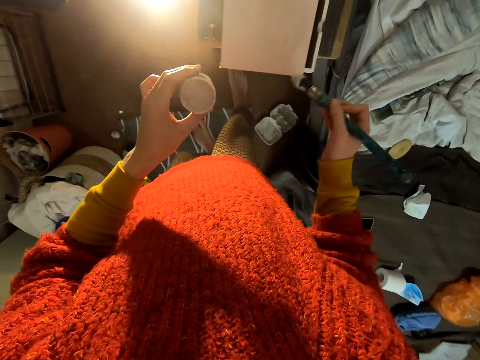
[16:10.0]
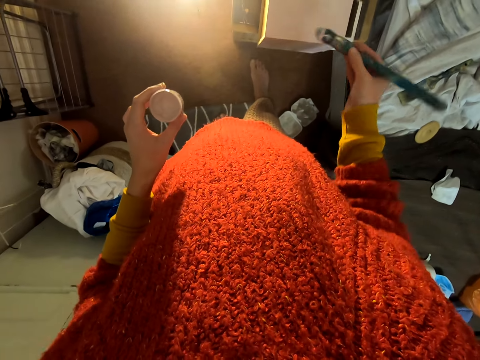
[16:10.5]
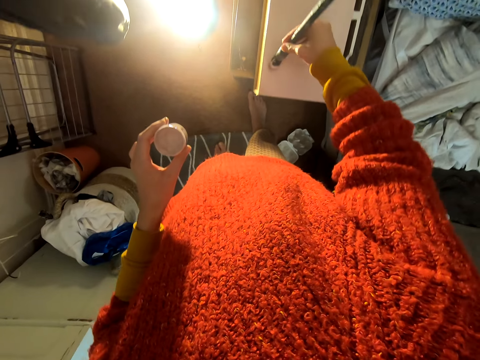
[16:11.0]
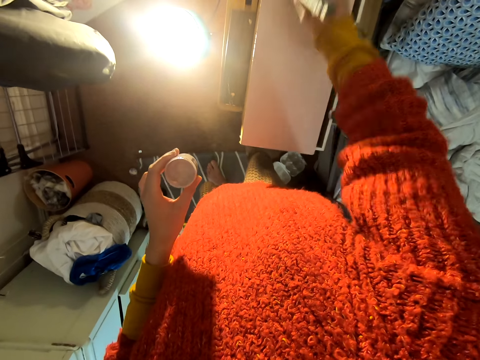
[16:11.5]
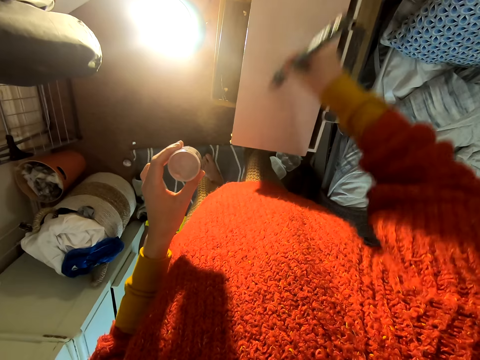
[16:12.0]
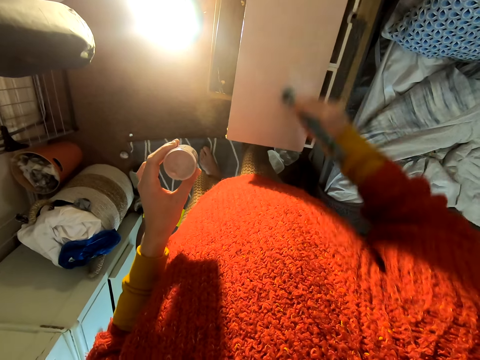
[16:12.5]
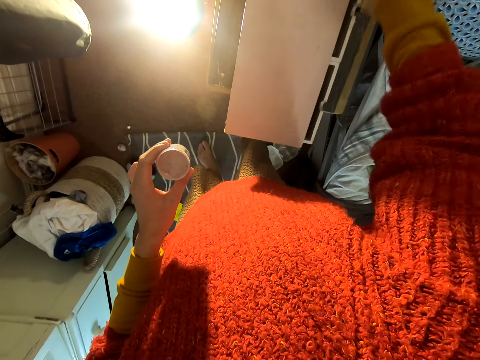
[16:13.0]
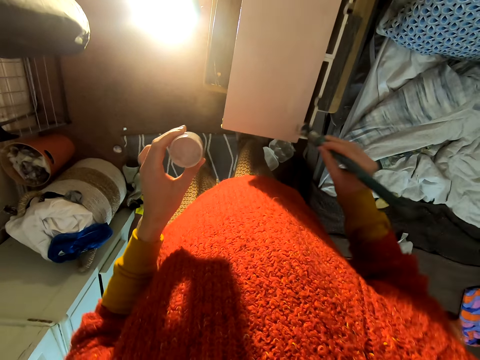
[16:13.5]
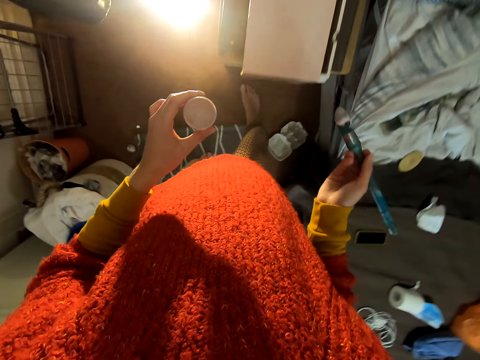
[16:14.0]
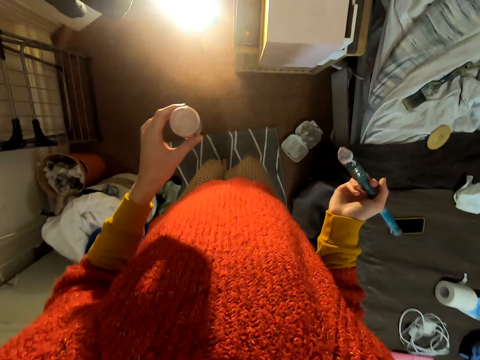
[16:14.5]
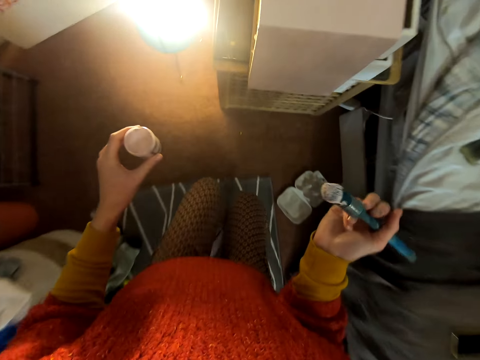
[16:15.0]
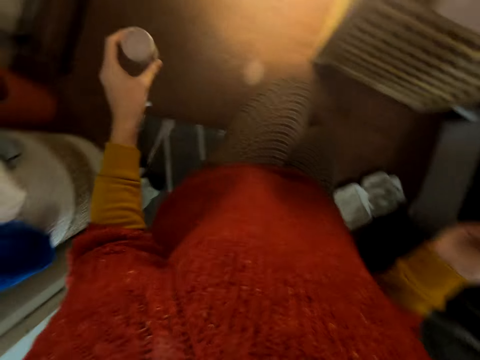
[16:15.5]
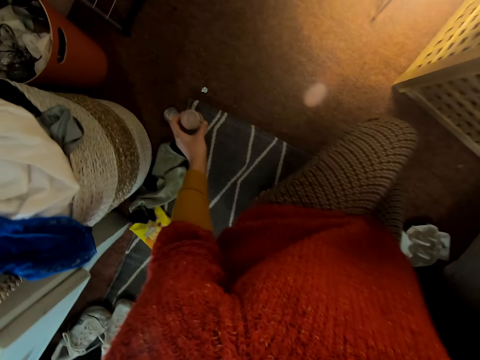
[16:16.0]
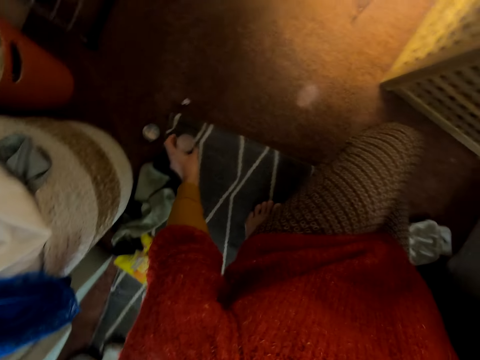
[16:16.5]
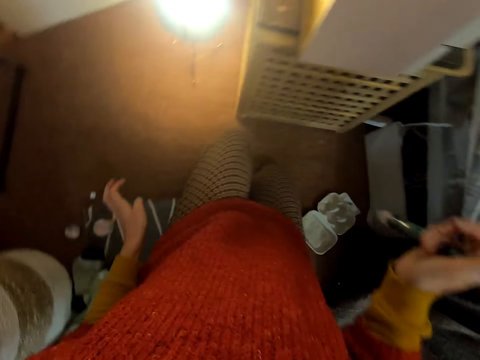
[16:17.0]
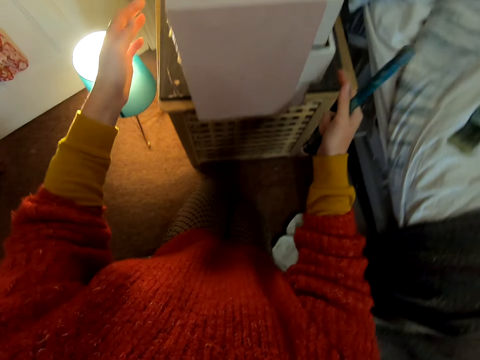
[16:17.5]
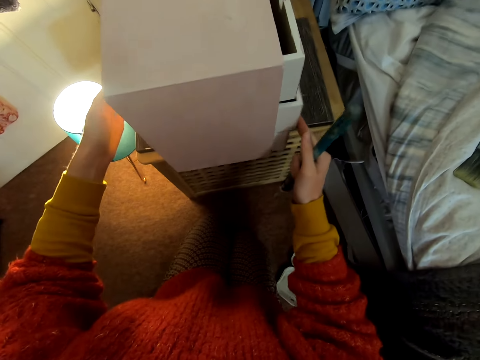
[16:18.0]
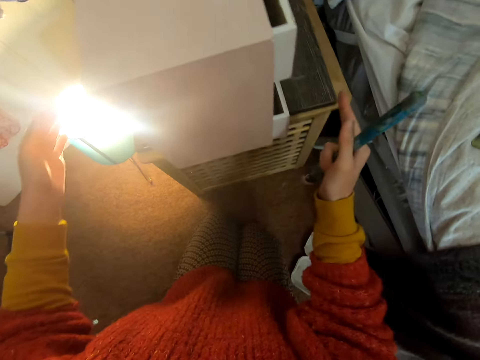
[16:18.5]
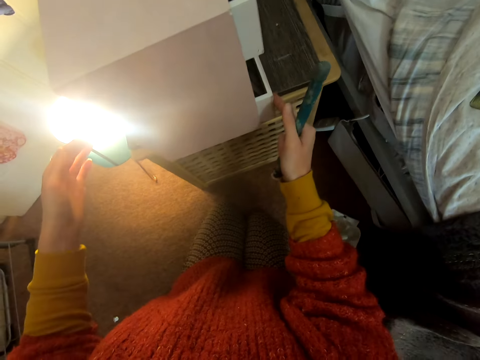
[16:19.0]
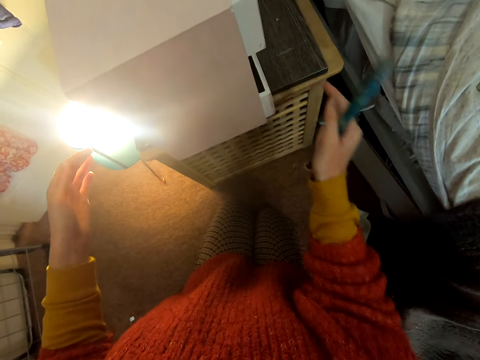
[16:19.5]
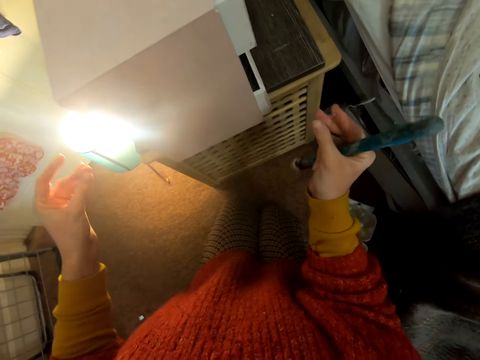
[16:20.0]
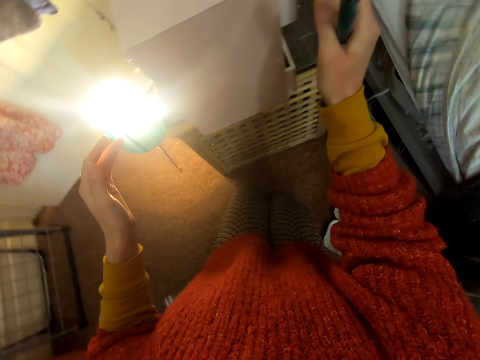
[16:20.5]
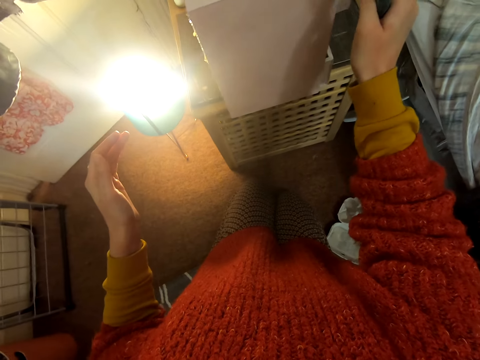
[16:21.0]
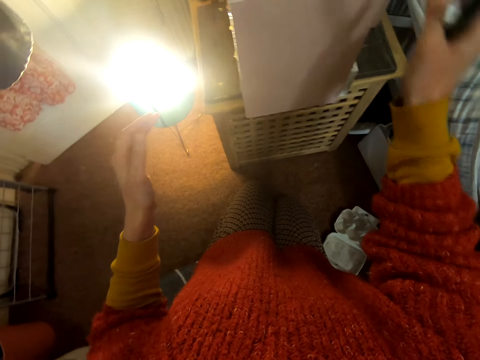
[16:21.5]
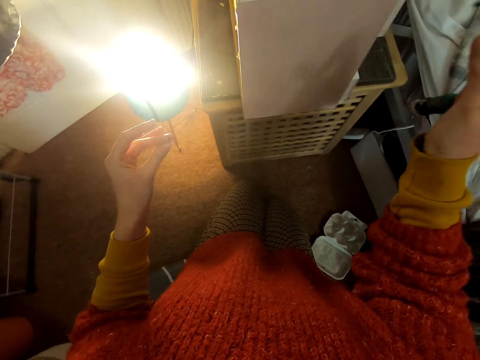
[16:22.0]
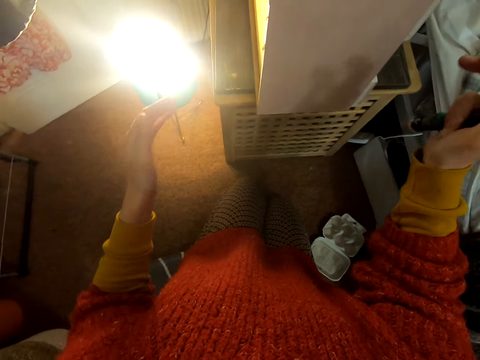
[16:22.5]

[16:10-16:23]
The camera wearer looks around. They paint the chest of drawers. They look around. They make a step. They bend down. They place the tin of paint on the floor. They lift the left hand. They close the drawer. They lift the right hand. They close the drawer. They move both hands. They touch the chest of drawers.

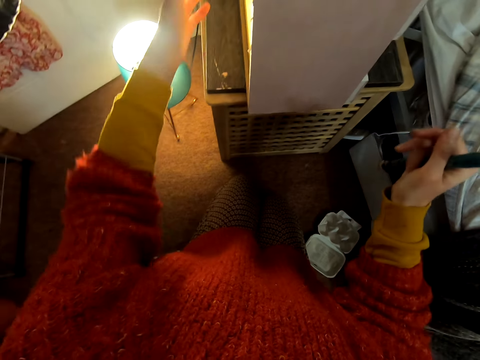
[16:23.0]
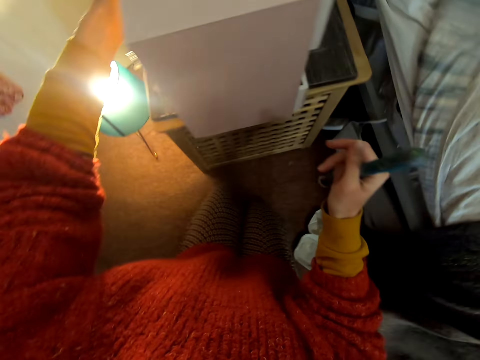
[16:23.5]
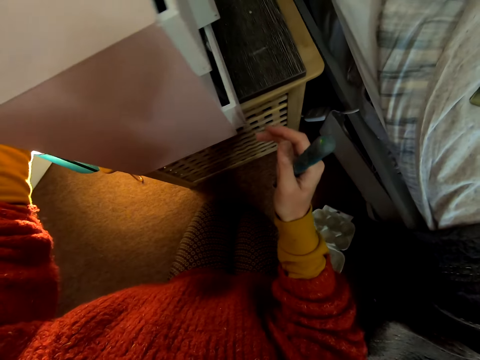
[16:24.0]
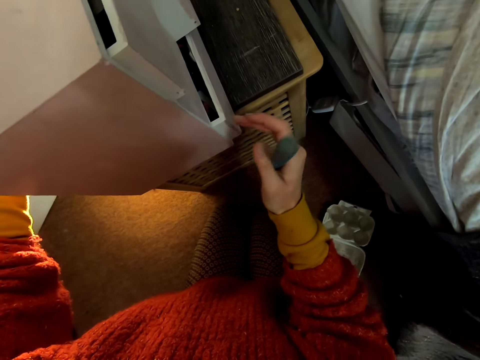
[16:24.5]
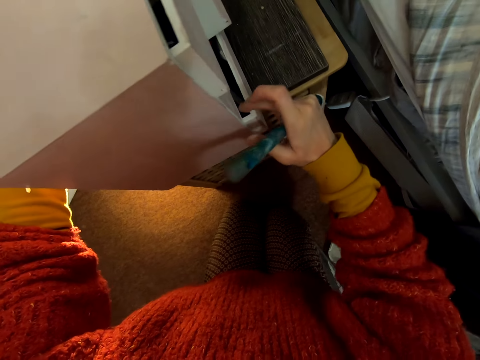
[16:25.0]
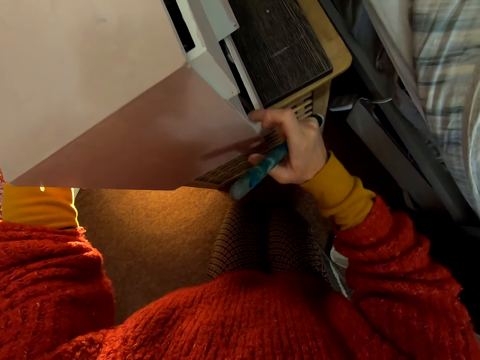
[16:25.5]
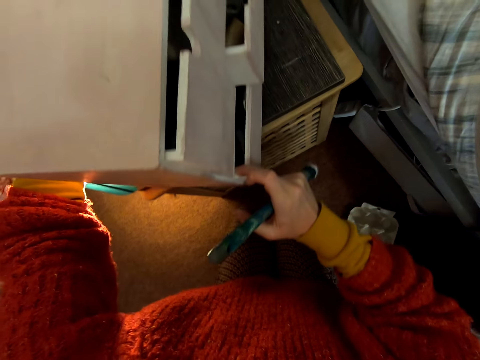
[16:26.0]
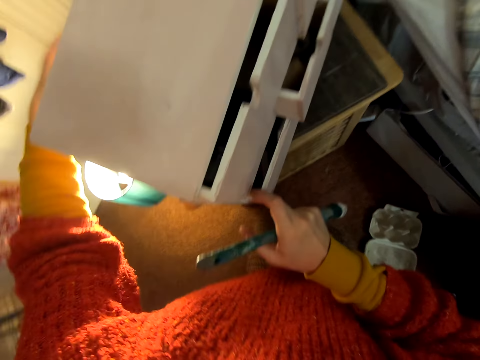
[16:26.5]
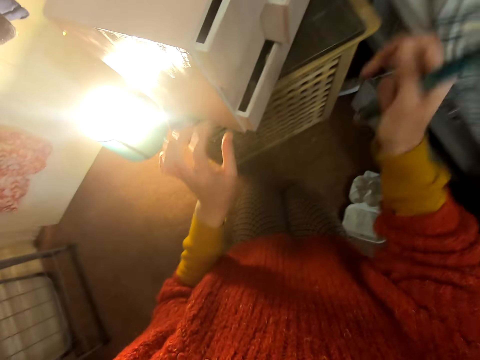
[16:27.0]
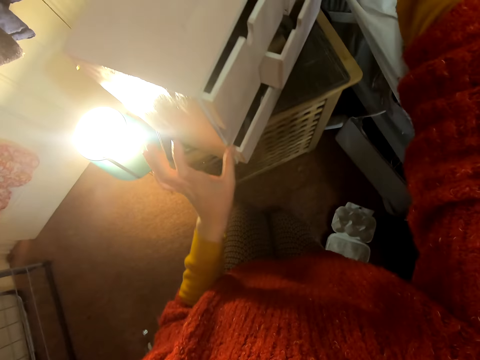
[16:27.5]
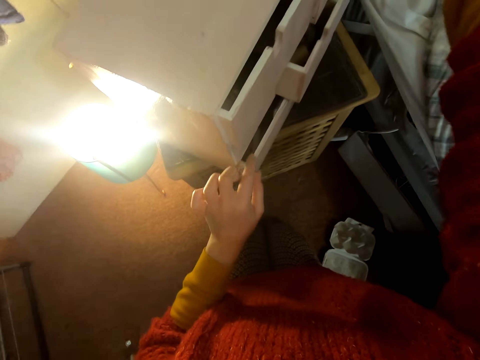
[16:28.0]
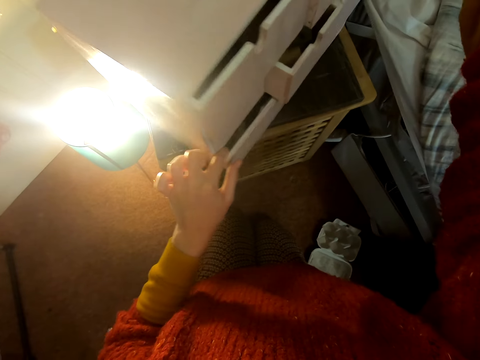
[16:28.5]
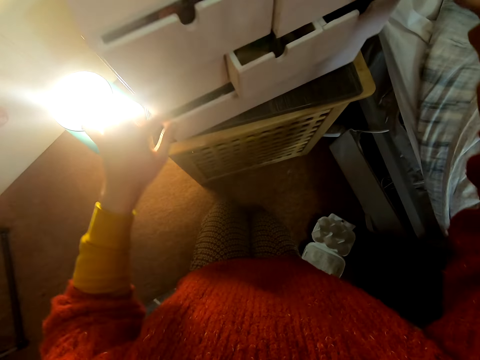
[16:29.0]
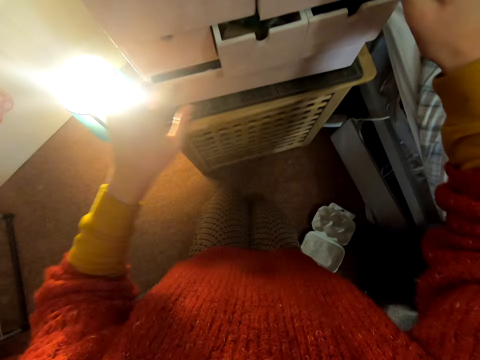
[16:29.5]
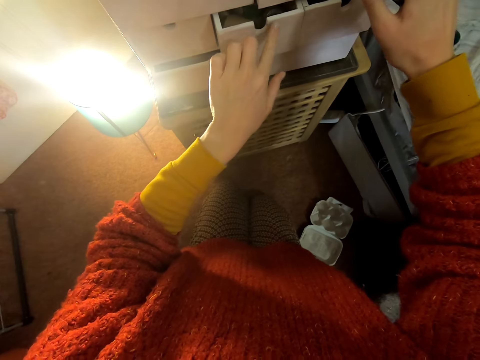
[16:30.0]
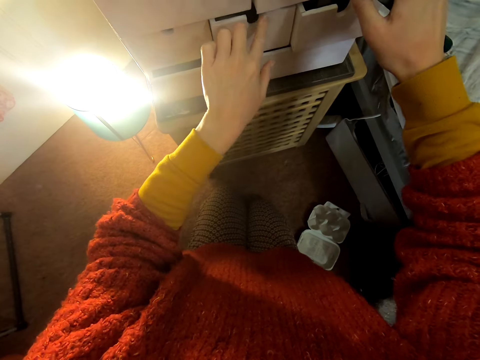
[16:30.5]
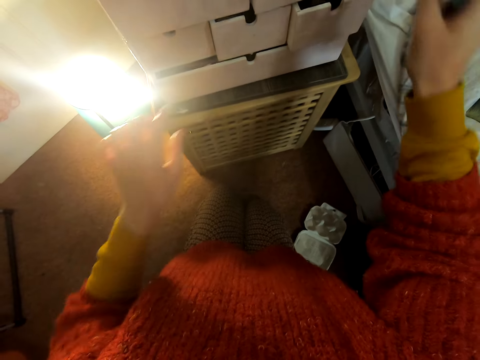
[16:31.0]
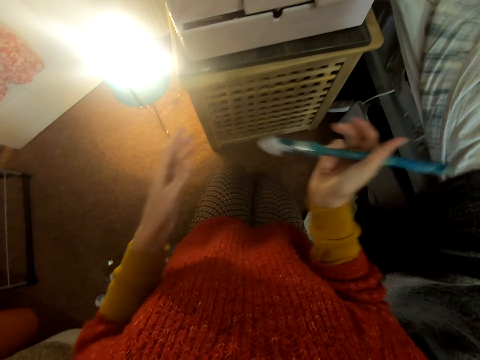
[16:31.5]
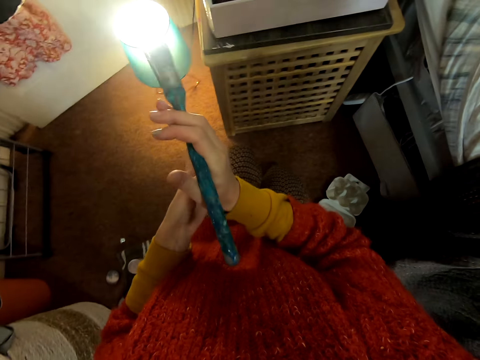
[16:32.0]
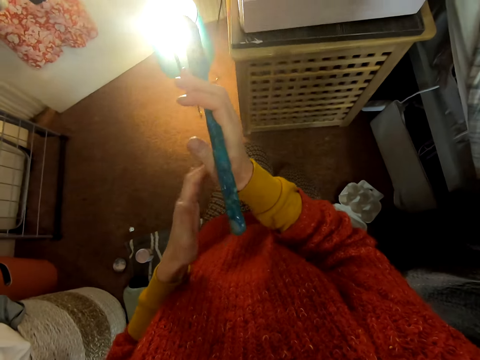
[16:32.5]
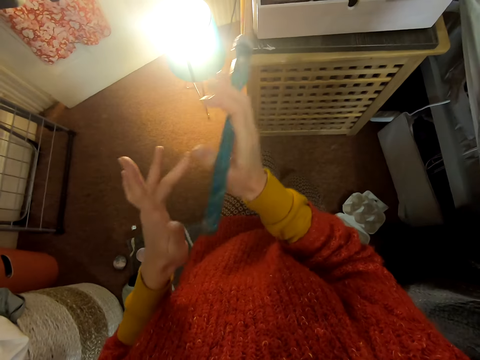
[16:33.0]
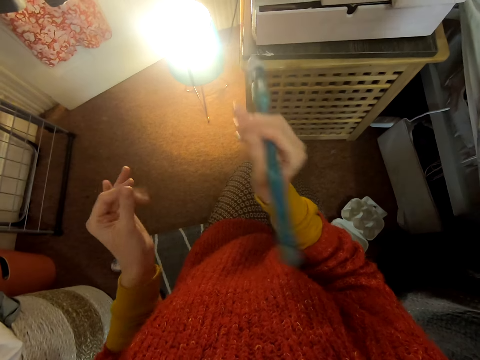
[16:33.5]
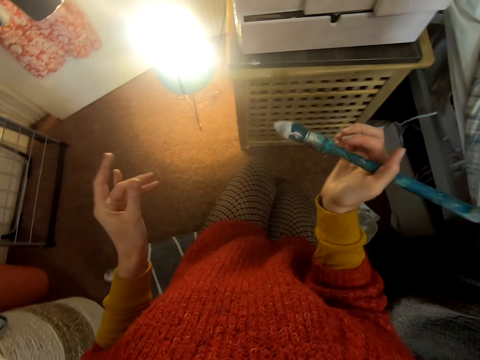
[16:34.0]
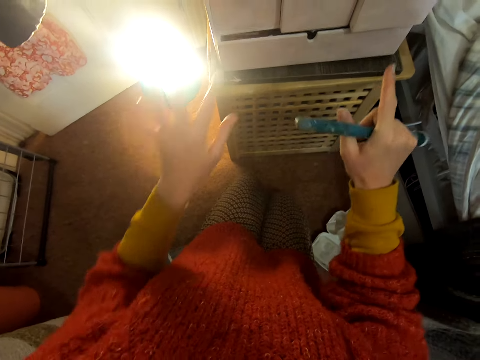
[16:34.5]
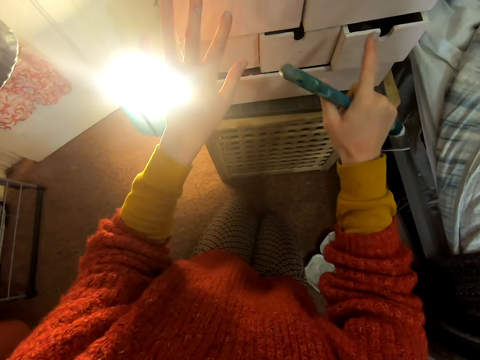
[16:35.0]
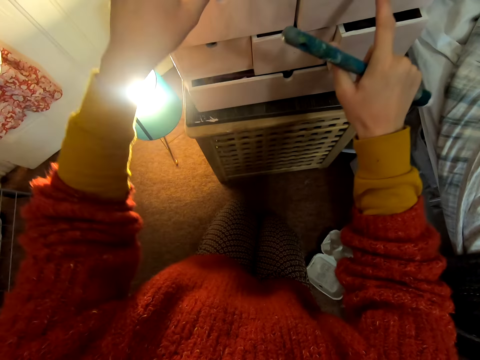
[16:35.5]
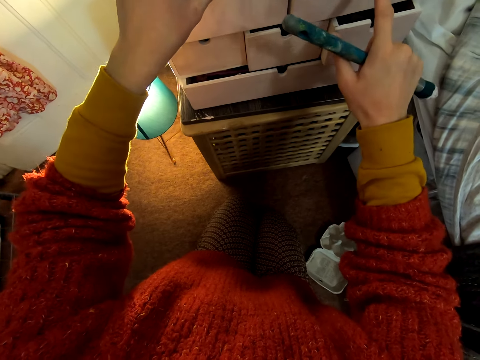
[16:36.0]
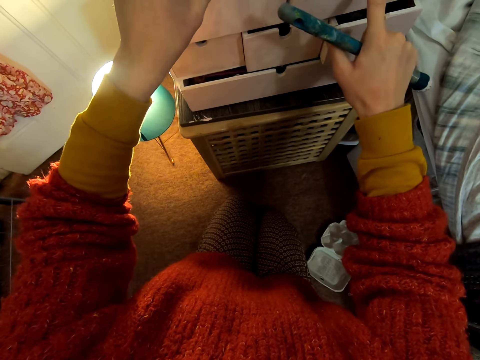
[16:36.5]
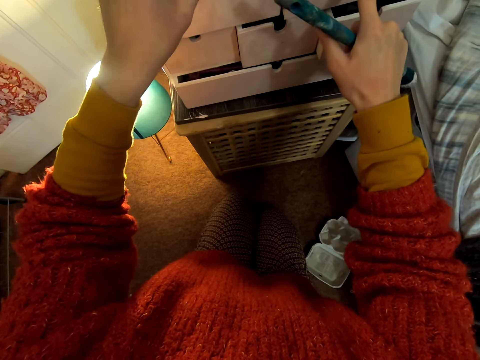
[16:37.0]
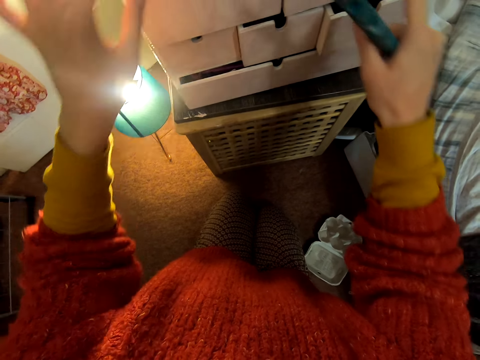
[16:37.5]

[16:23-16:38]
The camera wearer lifts the left hand. They touch the chest of drawers. They lift the right hand. They turn the chest of drawers. They move both hands. They turn the chest of drawers. They touch the chest of drawers. They move both hands. They scratch the right hand. They move both hands. They touch the chest of drawers. They close the drawers.
